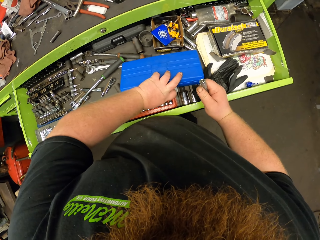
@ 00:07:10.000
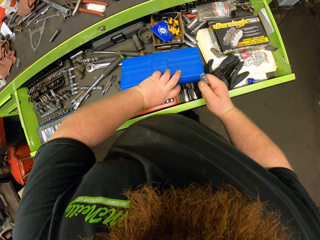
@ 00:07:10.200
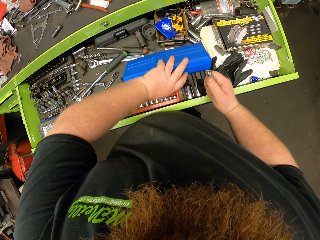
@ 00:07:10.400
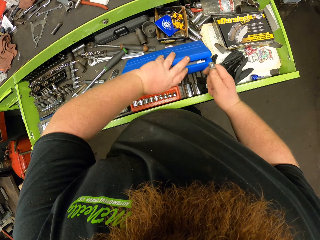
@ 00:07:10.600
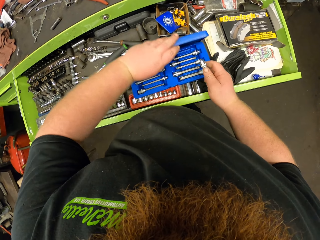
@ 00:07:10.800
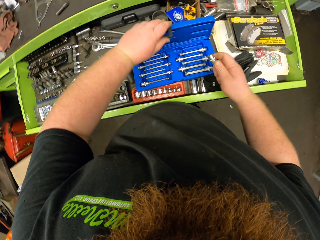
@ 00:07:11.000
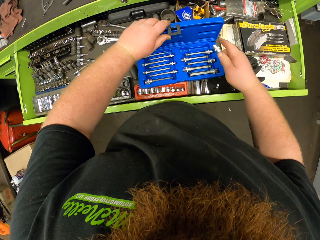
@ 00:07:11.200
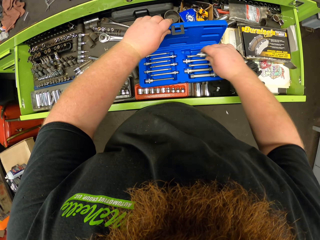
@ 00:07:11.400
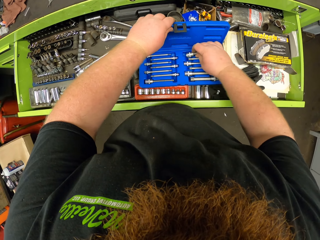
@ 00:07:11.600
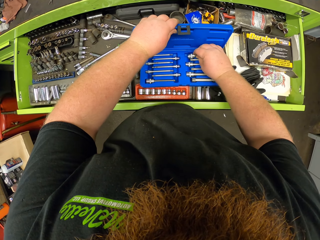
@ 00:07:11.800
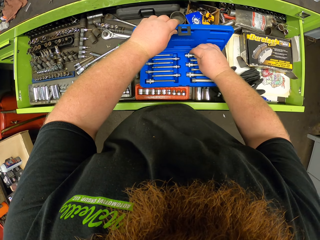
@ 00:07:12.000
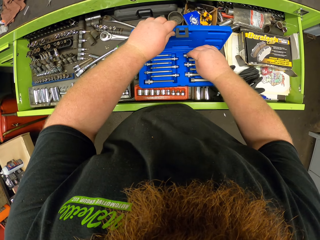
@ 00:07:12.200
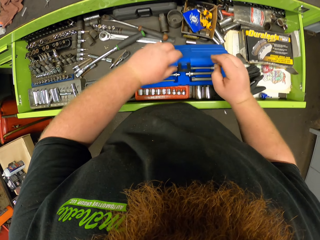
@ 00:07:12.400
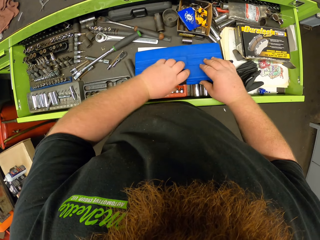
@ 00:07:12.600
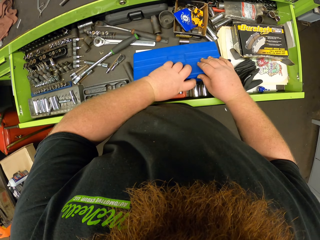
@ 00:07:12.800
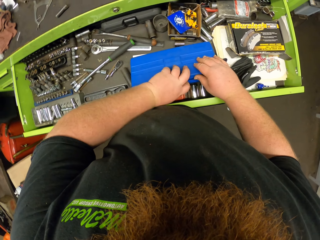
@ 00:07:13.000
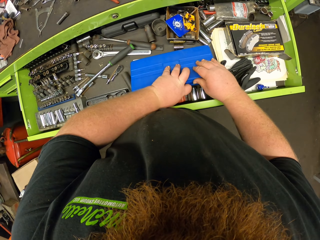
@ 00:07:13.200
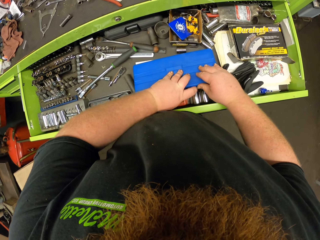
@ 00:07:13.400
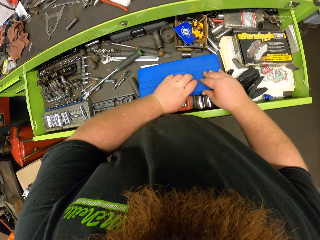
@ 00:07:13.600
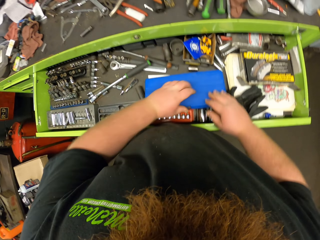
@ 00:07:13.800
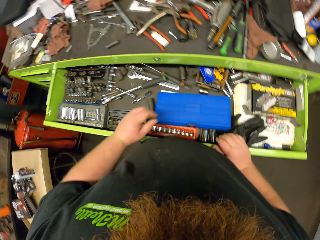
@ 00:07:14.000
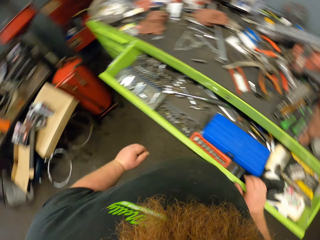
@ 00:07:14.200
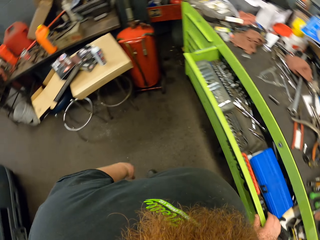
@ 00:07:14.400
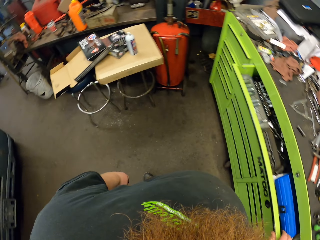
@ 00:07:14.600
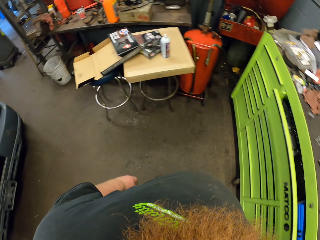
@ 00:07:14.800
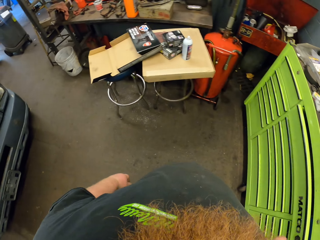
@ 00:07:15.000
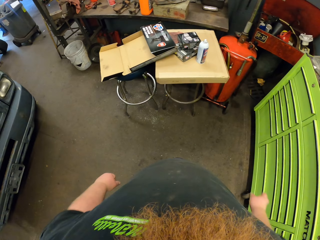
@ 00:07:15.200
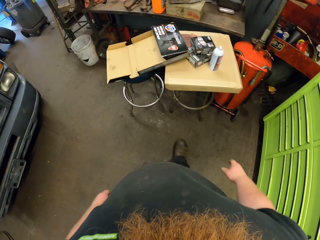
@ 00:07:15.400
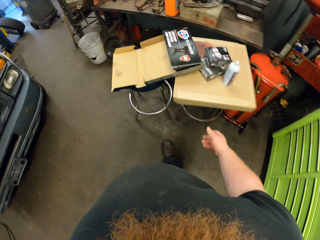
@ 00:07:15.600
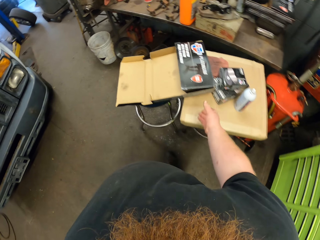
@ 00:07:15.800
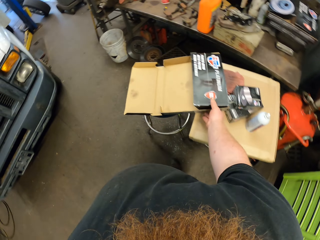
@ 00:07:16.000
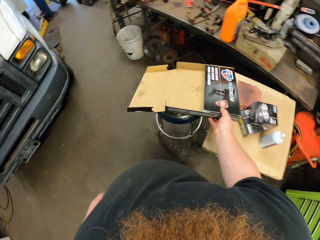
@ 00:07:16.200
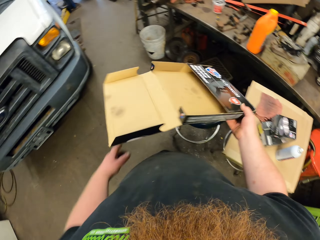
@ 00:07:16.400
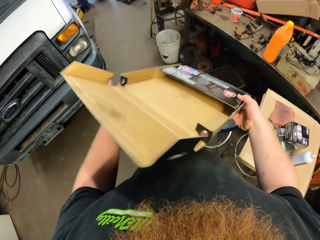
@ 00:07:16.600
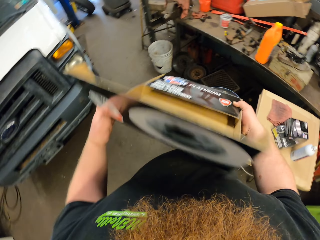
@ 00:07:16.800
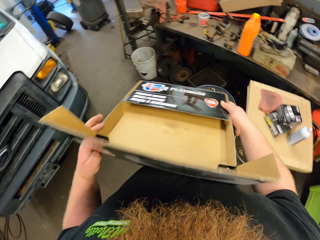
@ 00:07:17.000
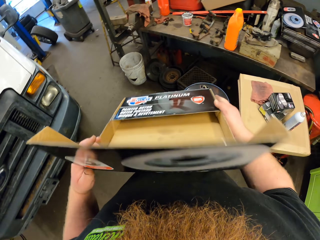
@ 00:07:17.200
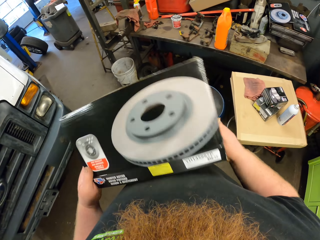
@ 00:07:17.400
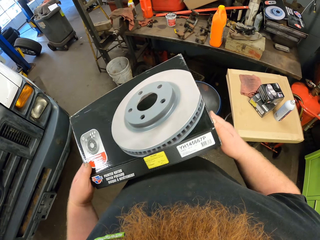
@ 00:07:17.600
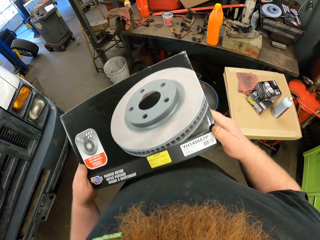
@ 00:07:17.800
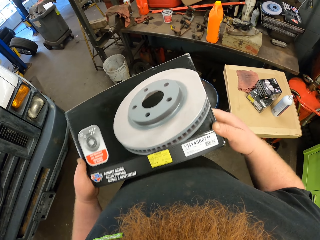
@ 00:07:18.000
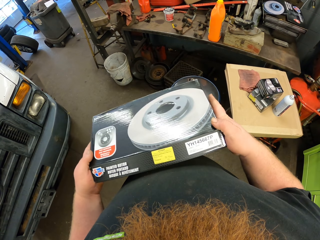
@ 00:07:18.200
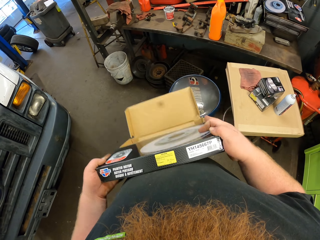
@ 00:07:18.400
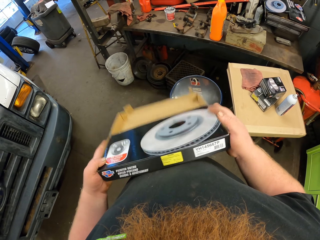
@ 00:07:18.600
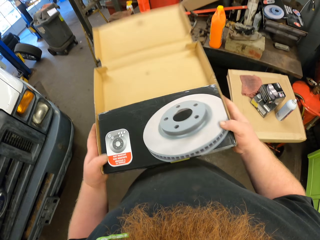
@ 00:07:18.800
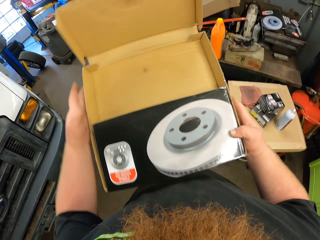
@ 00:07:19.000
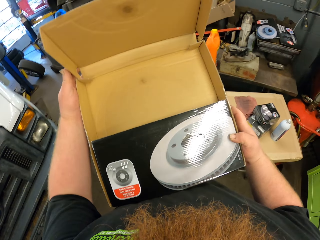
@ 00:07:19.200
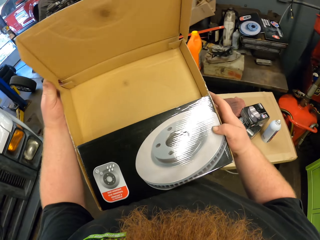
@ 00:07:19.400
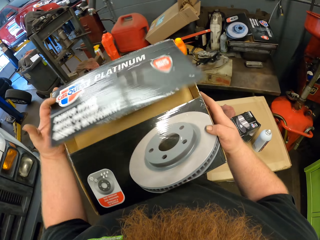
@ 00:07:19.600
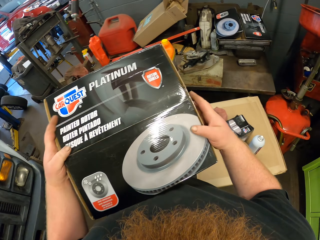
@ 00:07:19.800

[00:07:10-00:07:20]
The camera wearer opens a tool box or blue plastic set with his left hand. He puts the tap and die in the set. He closes the set. He closes the drawer. He picks an empty box or carton with his right hand. He folds the carton.

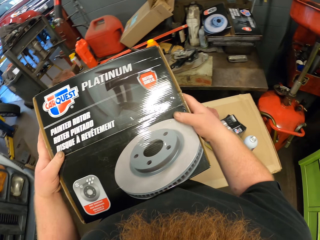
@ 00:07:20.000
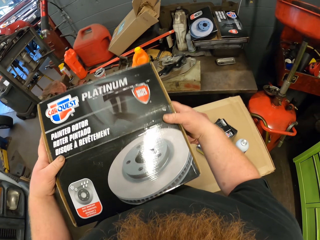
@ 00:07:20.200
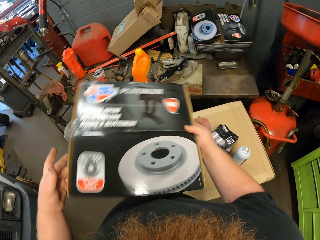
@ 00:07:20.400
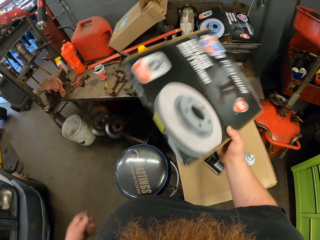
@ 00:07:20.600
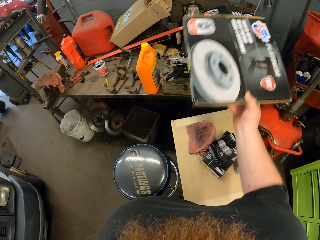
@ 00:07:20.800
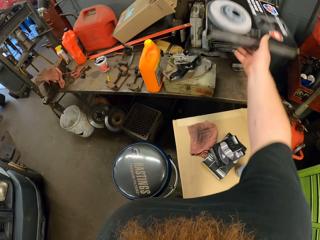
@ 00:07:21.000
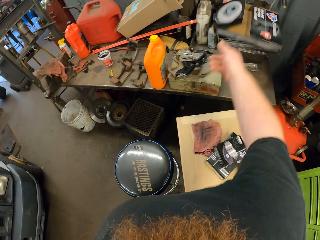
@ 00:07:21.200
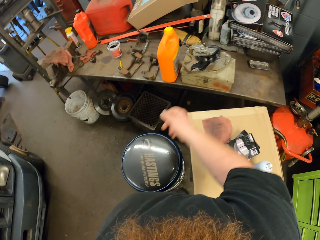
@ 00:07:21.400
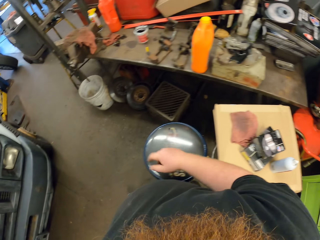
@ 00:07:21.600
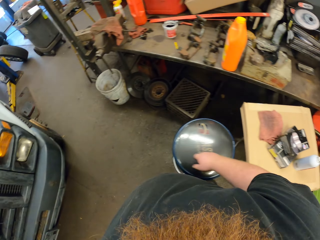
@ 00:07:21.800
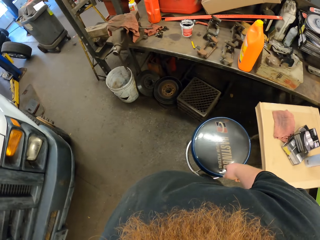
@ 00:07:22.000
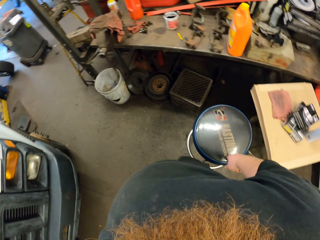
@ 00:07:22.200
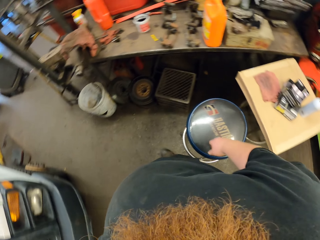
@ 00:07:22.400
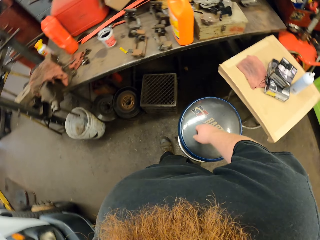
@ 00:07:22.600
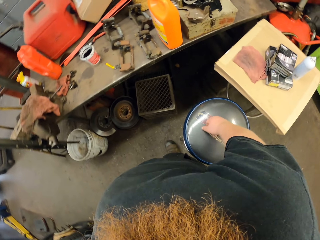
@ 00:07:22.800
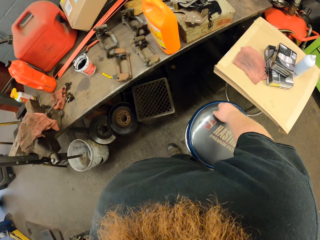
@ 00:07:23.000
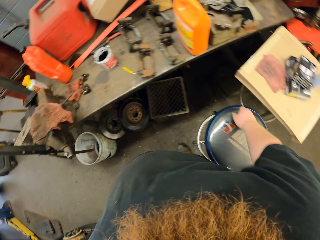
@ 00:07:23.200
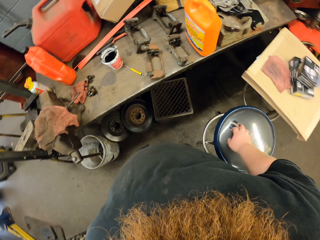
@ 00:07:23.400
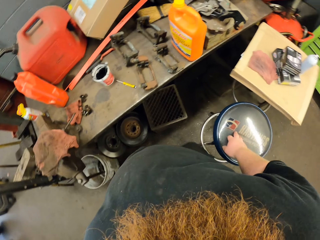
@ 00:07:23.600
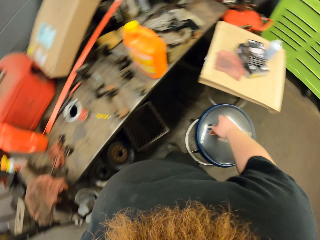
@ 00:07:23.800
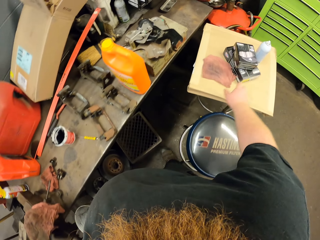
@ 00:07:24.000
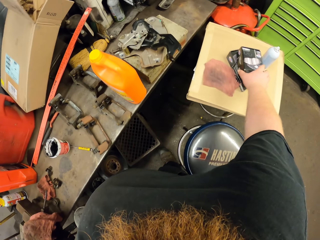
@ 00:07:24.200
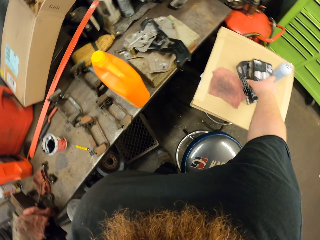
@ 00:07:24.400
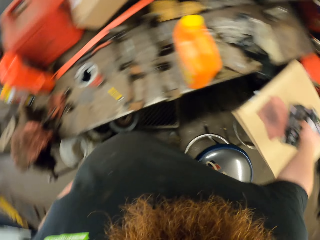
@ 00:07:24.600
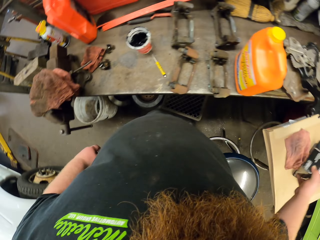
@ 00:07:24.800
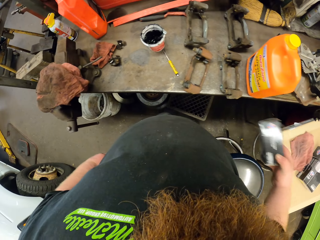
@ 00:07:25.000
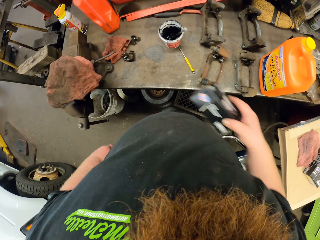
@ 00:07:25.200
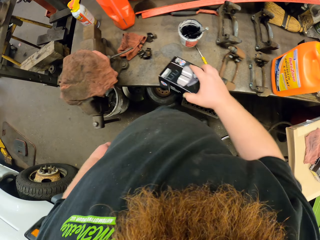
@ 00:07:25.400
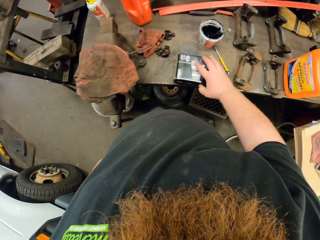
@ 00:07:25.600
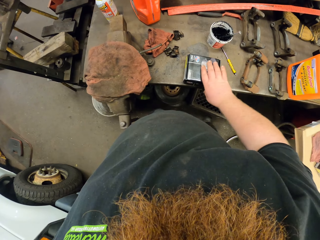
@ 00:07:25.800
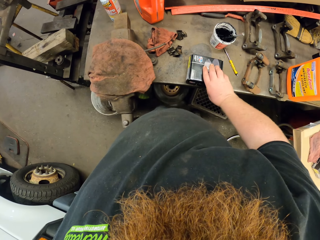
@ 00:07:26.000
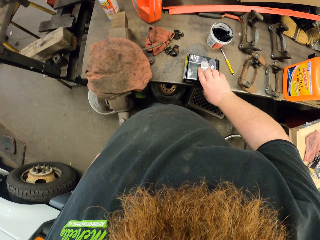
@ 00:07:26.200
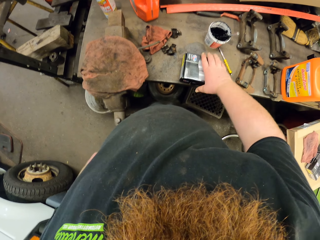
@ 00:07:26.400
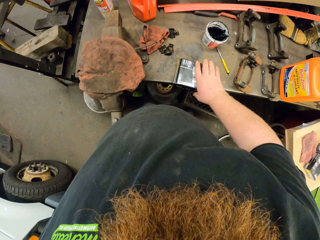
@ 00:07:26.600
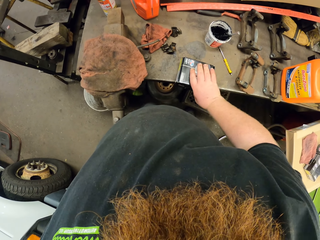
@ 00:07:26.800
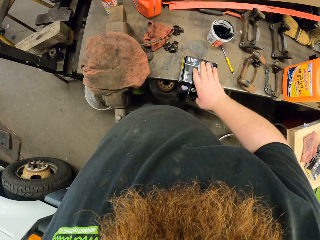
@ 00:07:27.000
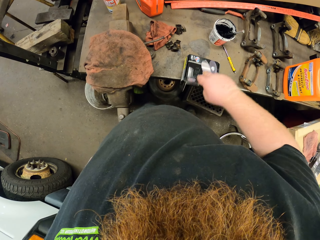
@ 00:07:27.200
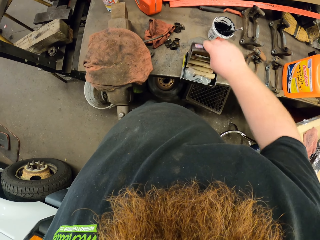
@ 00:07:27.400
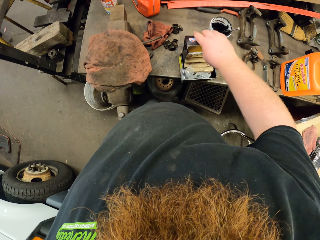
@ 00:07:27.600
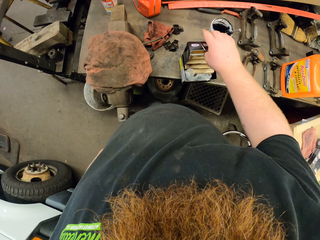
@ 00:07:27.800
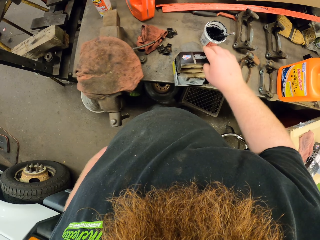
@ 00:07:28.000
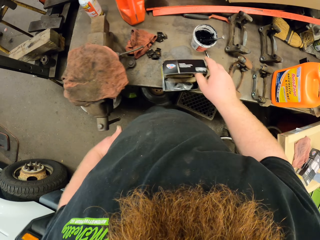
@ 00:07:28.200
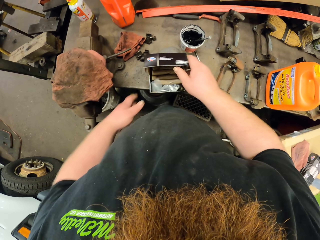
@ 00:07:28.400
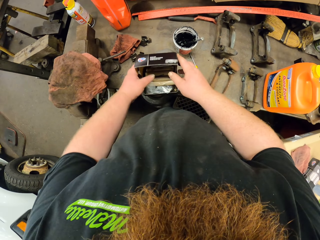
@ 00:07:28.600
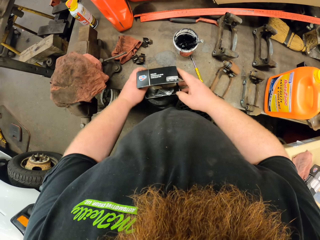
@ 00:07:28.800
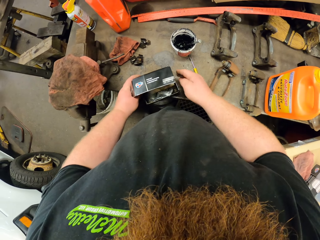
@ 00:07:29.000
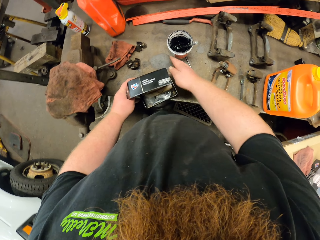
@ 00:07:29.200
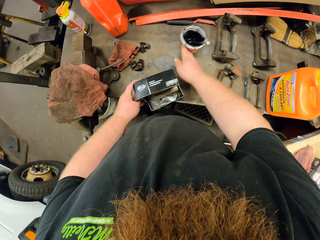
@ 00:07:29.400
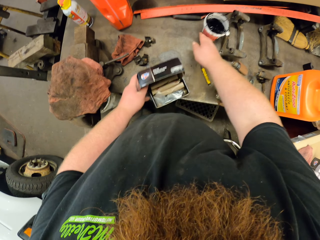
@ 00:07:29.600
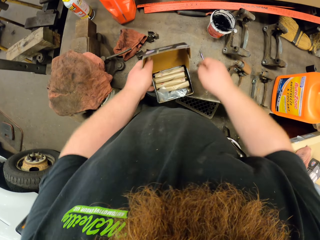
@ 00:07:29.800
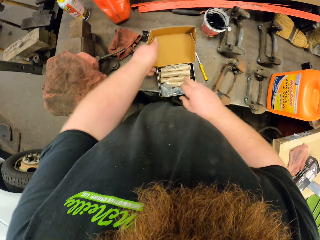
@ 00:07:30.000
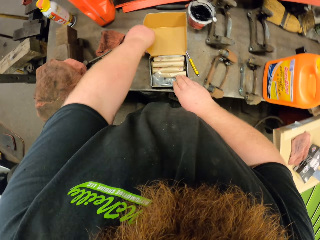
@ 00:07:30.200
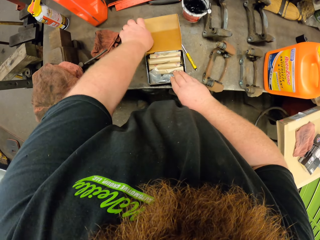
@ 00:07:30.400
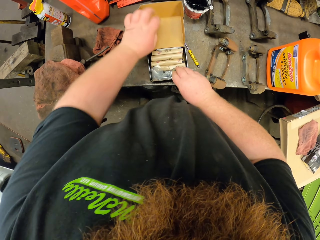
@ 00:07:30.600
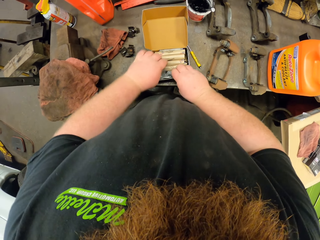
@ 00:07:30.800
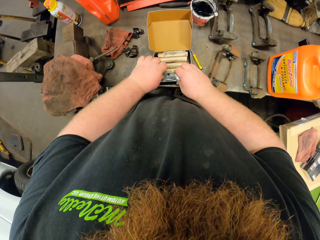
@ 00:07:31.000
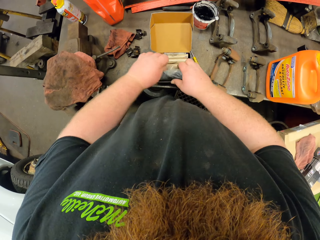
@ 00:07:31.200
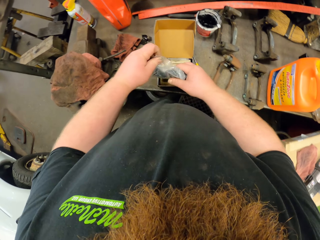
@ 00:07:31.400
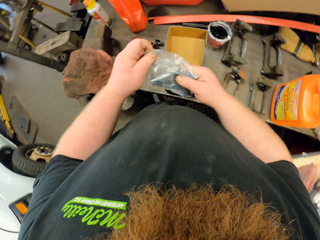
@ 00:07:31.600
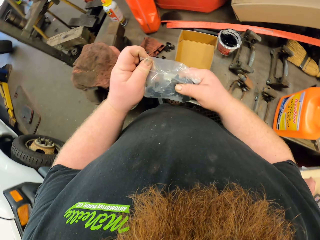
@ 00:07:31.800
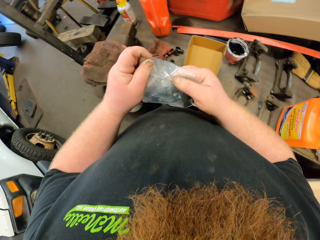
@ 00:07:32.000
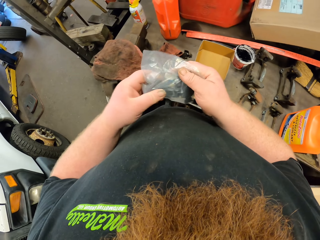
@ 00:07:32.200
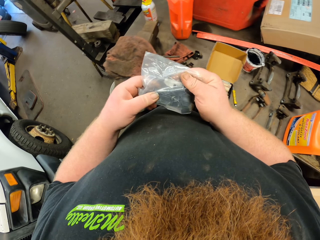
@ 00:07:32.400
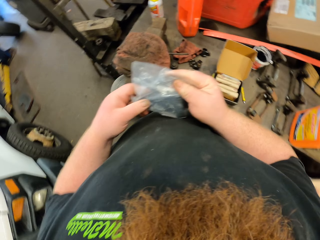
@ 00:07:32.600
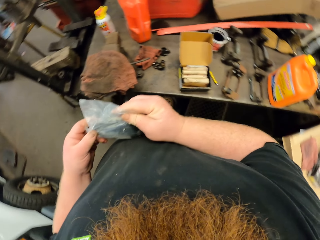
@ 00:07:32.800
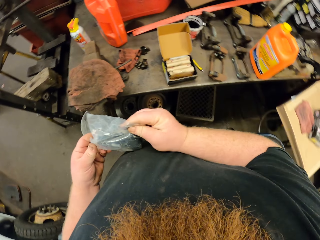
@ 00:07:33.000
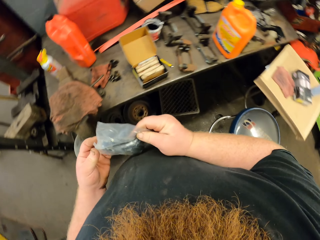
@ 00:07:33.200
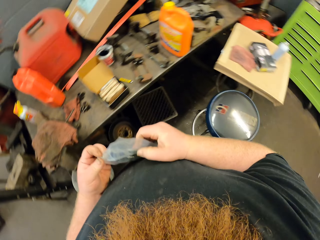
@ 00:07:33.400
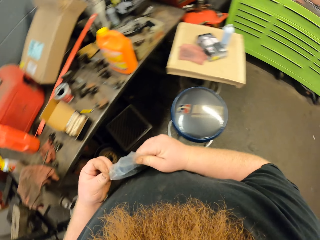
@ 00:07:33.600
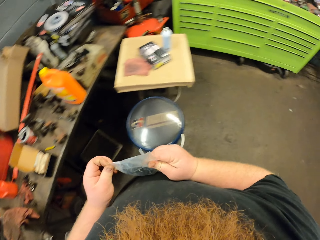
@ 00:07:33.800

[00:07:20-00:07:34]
The camera wearer throws the carton on the table. They put the empty box on the counter. They pick a small carton. They open the small carton. They push a container. They pick polythene paper from the box.
